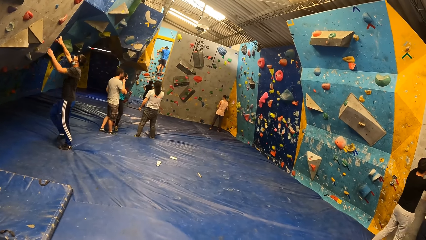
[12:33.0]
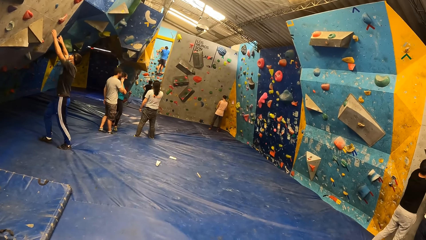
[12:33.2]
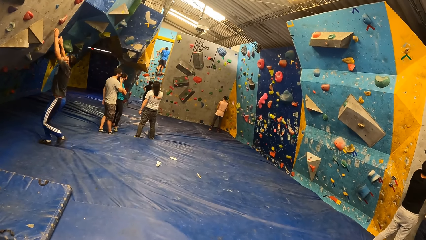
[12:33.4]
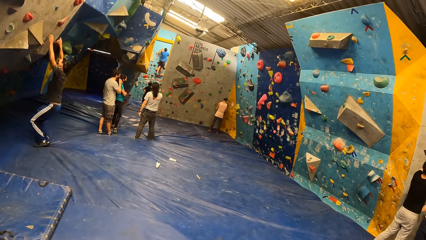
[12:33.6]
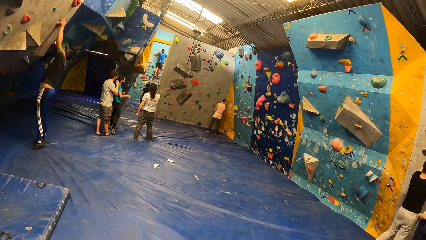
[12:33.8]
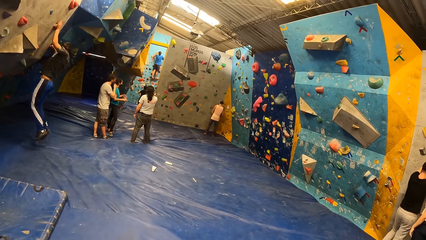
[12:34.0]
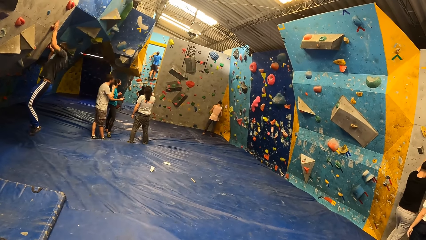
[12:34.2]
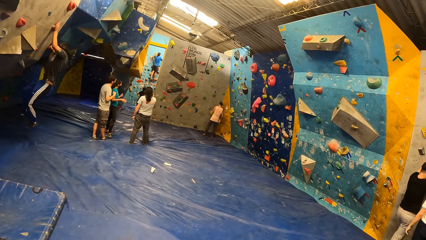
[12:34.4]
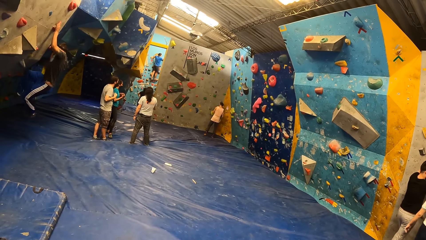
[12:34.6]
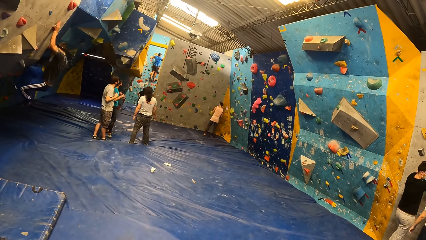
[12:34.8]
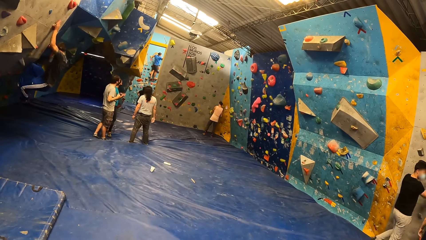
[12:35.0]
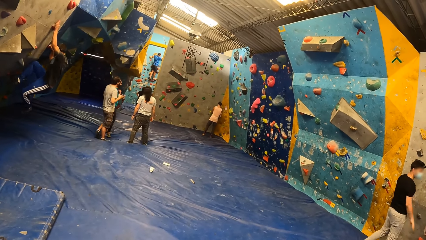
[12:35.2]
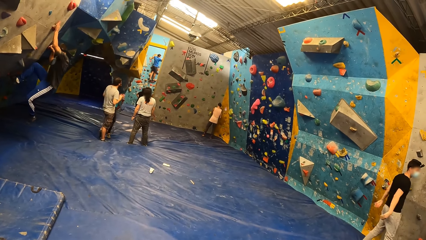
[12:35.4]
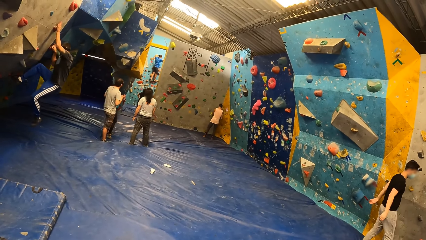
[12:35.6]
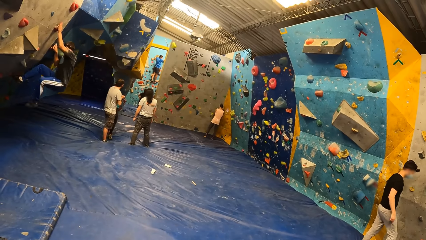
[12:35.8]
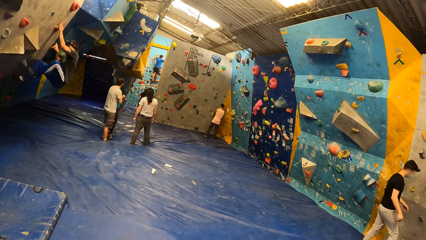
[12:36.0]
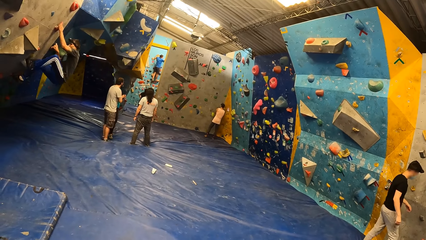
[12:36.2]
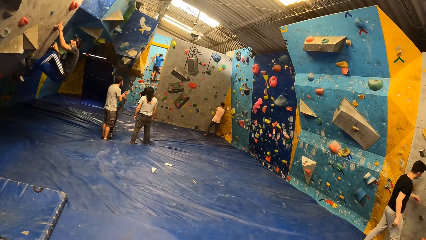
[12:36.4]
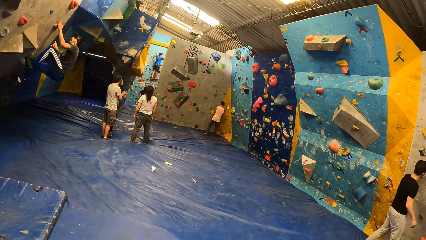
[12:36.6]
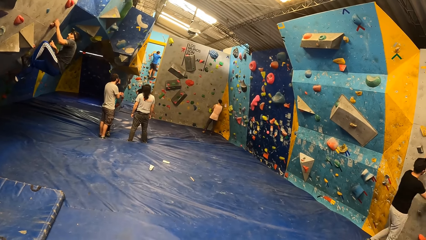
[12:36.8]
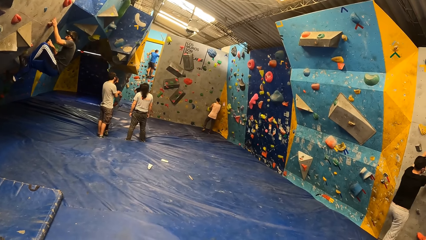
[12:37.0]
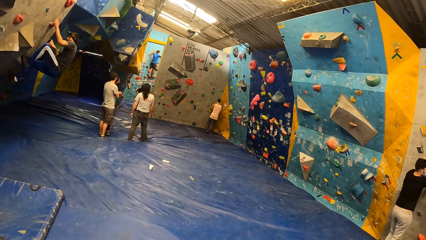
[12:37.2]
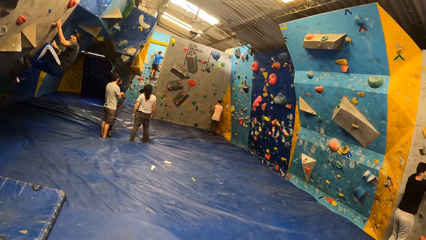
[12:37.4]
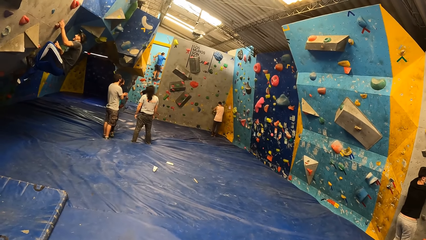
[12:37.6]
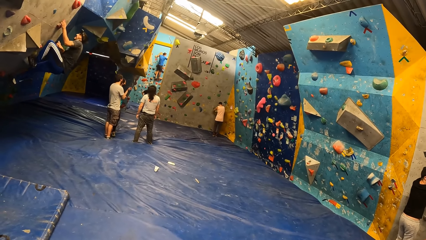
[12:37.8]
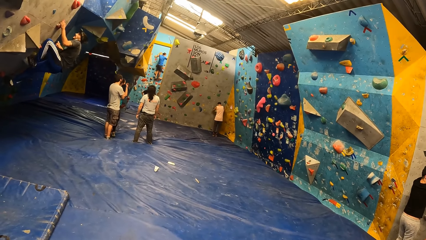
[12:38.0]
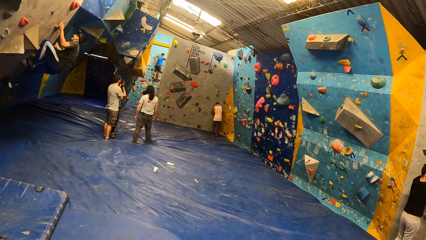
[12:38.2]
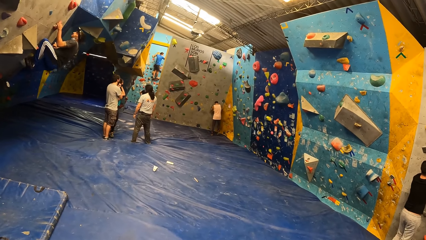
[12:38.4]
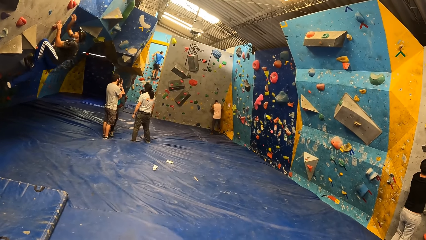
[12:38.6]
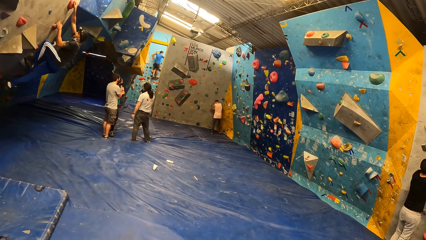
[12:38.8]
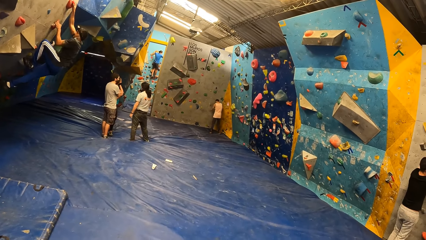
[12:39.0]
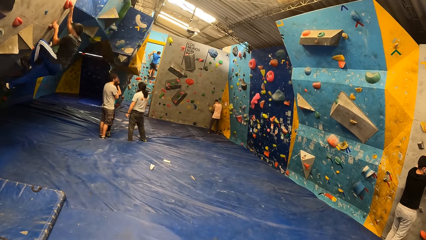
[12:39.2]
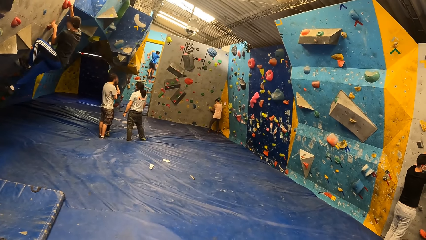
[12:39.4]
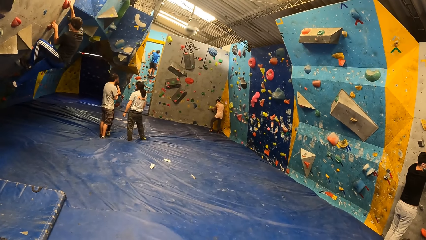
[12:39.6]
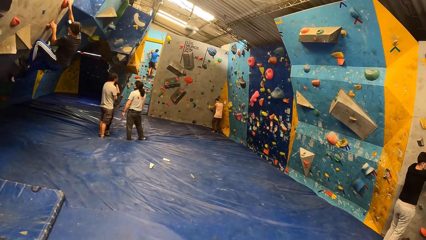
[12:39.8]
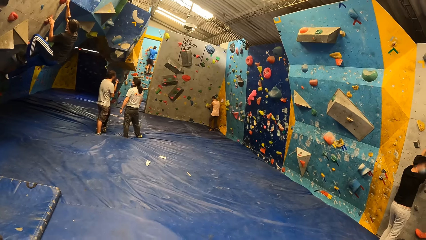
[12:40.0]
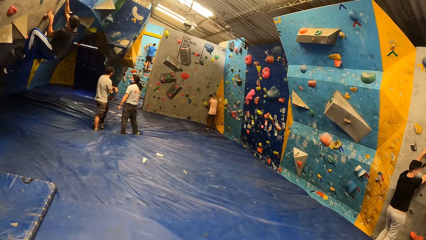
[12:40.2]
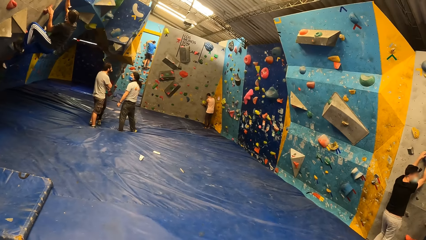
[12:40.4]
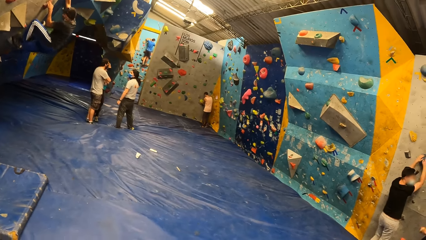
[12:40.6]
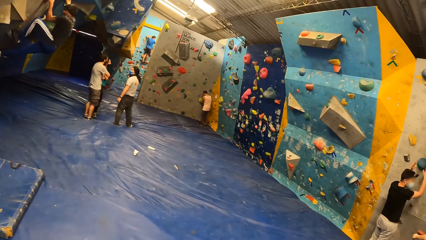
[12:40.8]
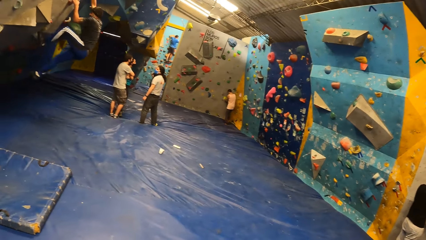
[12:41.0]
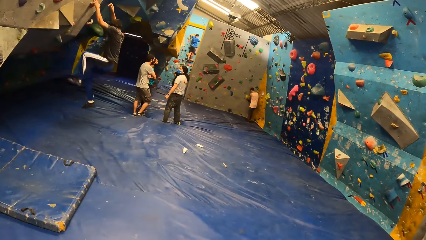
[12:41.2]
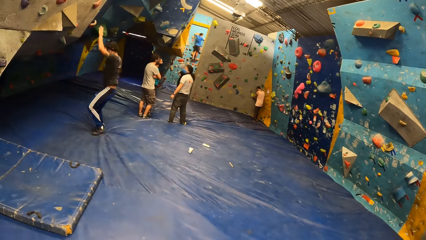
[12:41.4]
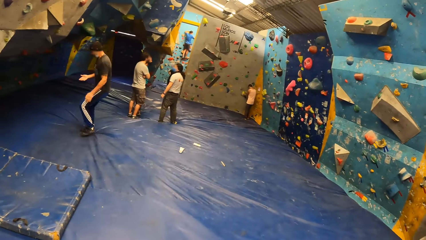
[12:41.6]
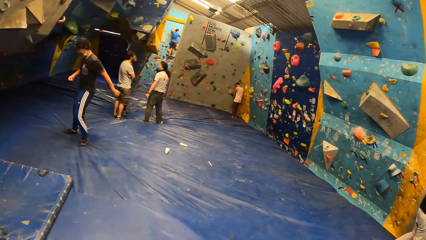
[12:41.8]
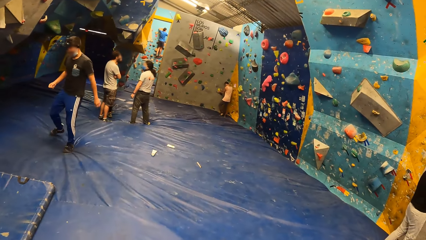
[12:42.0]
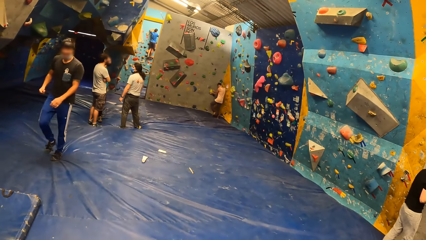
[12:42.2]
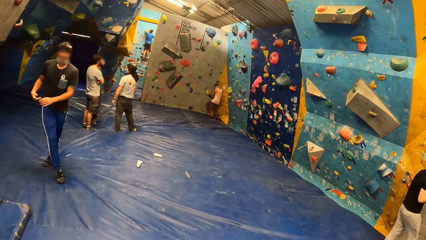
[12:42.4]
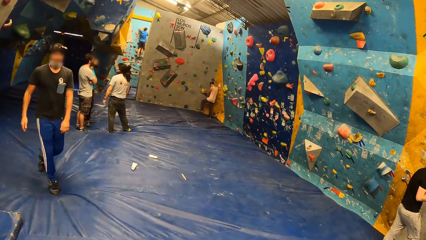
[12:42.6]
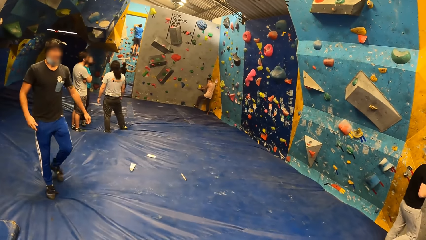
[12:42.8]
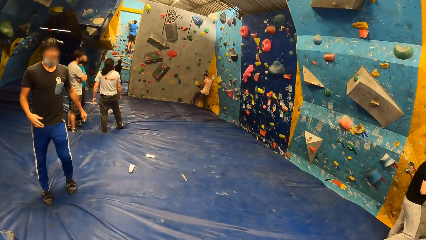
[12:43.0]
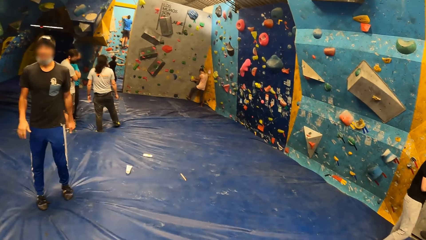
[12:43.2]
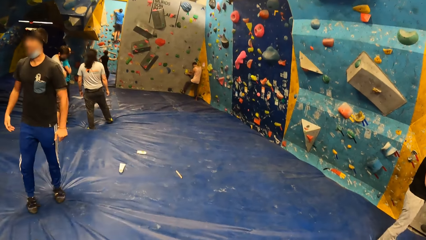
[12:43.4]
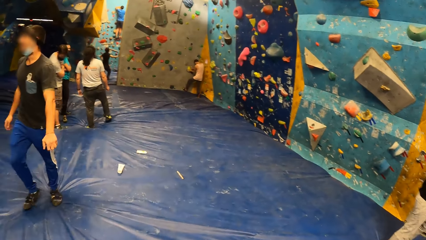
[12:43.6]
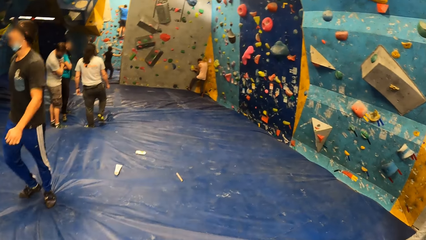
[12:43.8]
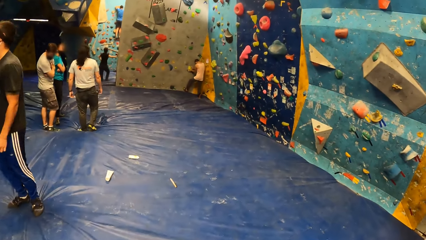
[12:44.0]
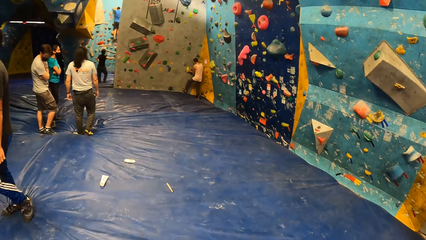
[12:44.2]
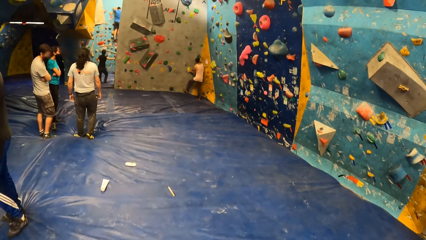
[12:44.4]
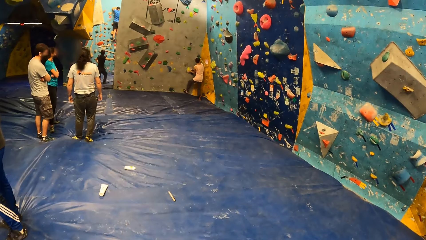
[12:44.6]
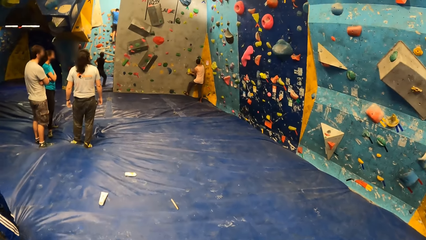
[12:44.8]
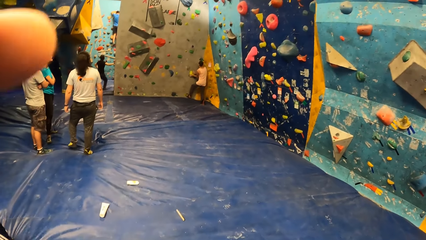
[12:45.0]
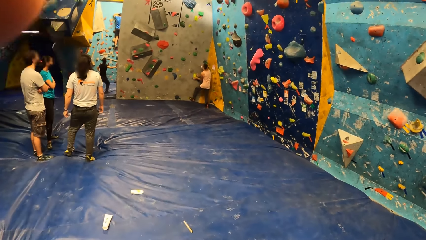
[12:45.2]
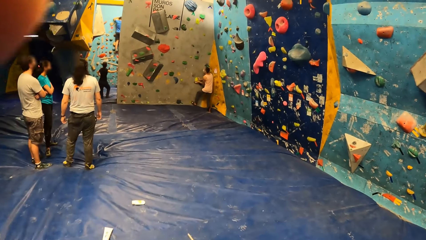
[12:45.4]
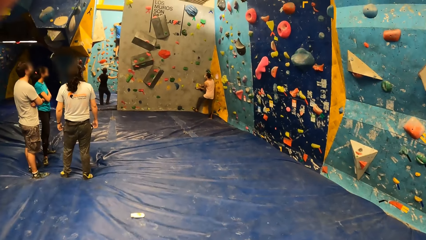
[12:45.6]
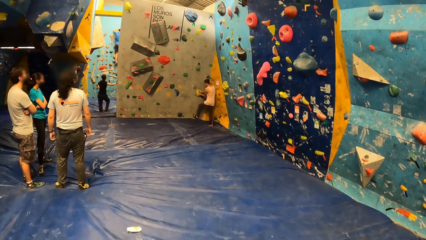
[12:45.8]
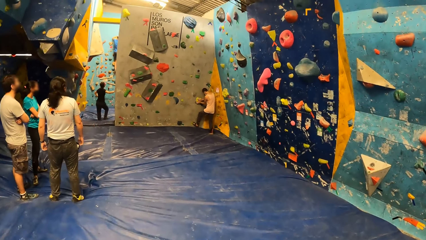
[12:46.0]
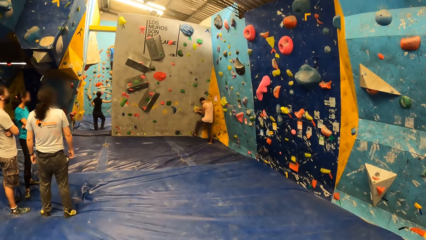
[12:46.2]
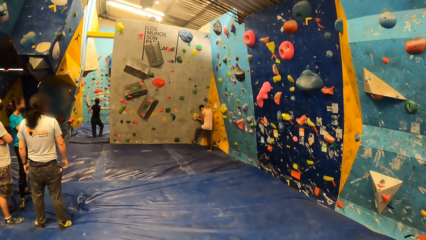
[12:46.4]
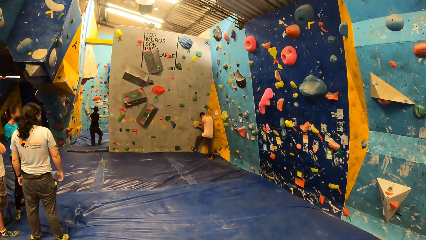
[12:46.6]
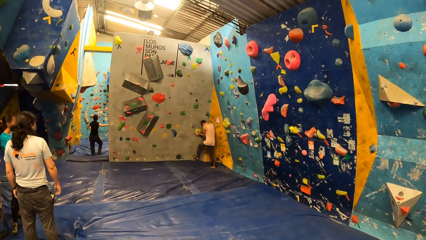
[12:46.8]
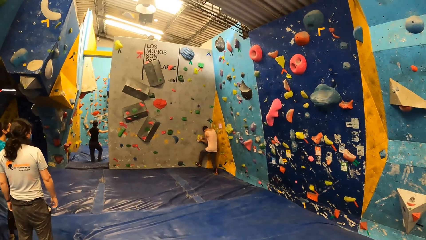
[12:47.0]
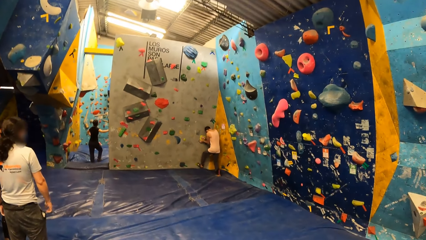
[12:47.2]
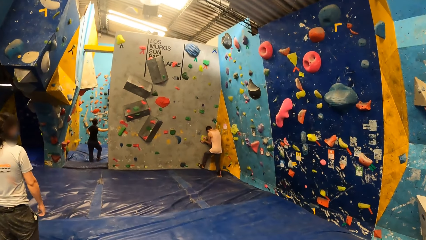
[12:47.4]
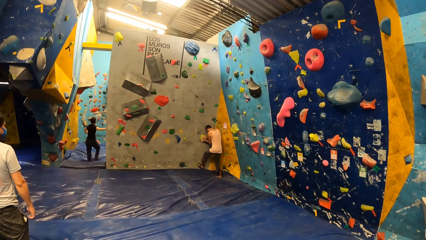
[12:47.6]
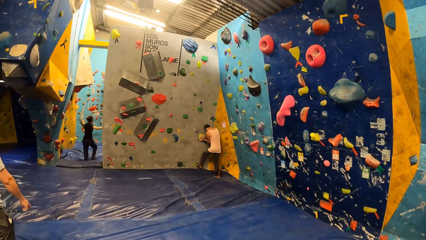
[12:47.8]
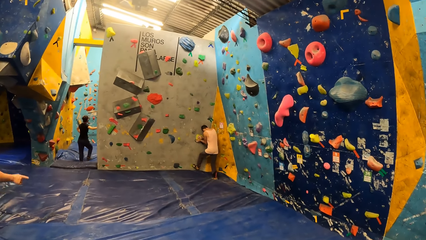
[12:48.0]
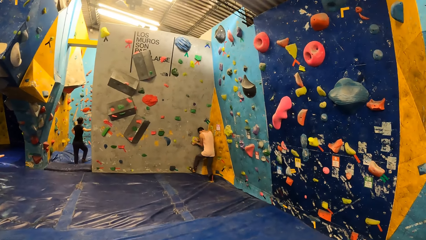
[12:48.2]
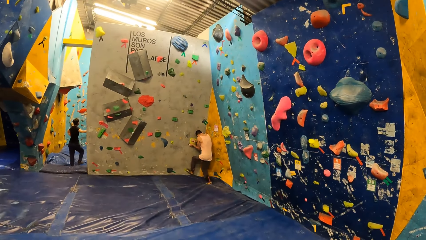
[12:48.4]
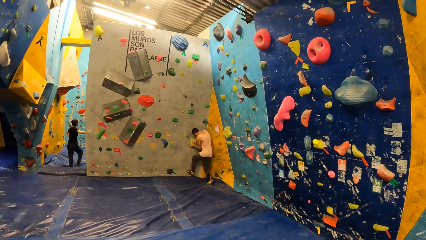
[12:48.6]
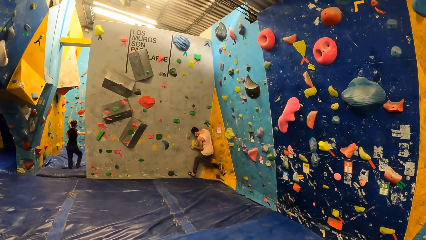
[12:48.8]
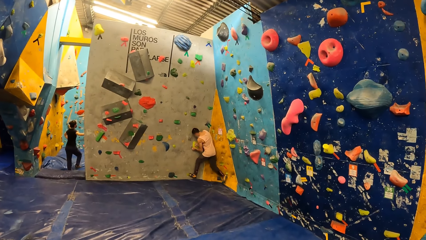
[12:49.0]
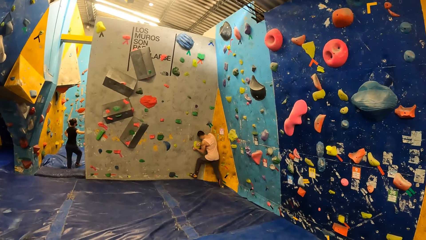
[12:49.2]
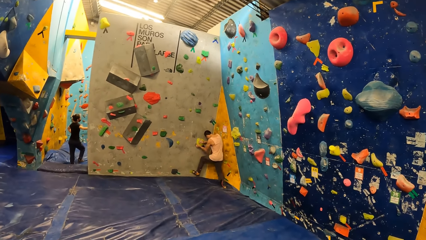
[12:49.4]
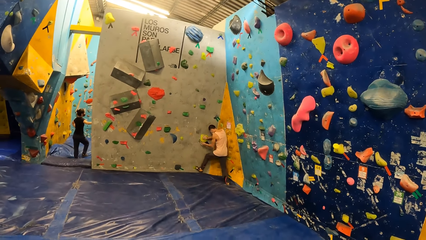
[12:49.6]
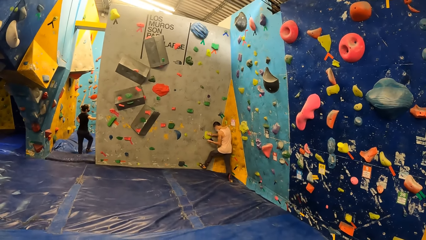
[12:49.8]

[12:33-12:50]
The camera wearer looks at a person. A man holds the rock on the rock wall with his left hand. The man climbs the rock wall with both hands. The camera wearer looks at the person on the climbing wall. The man falls from the rock wall onto the mat. Another man places his left leg on the rock on the rock wall. The camera wearer looks at the person. They touch the camera. They look at another person.
